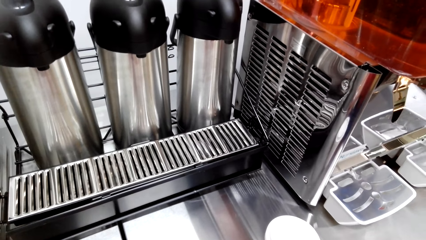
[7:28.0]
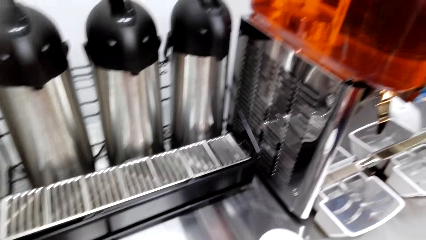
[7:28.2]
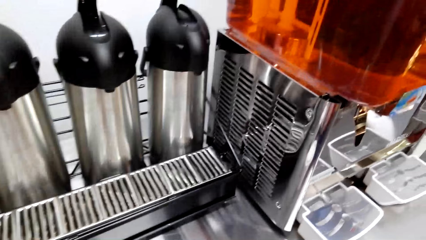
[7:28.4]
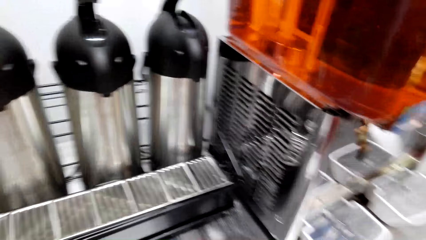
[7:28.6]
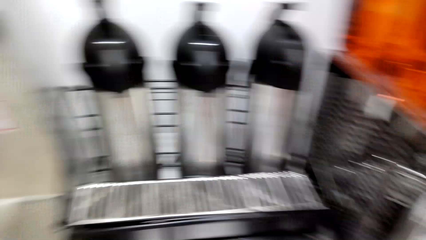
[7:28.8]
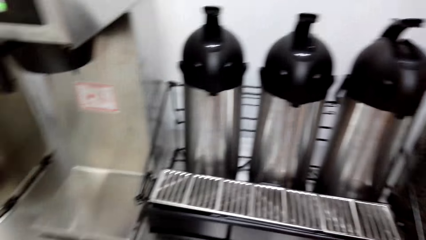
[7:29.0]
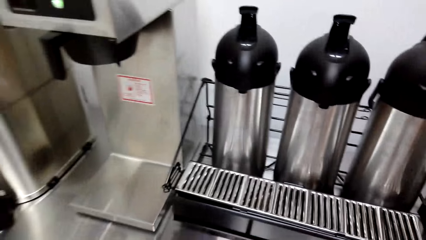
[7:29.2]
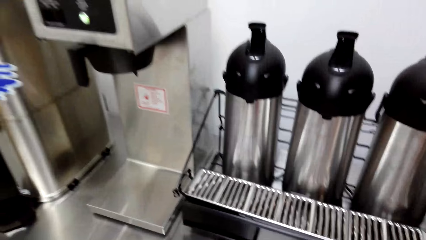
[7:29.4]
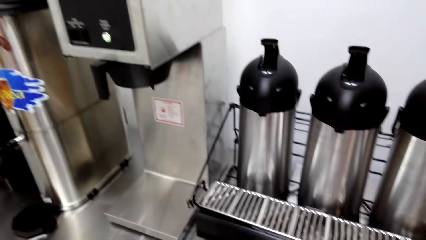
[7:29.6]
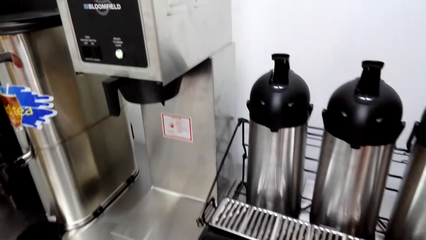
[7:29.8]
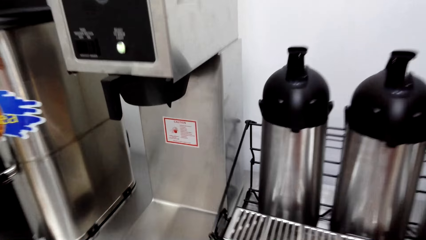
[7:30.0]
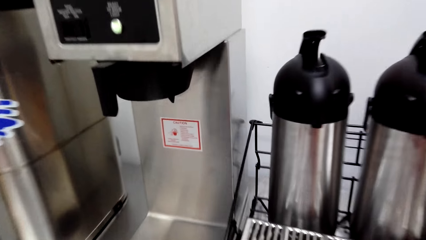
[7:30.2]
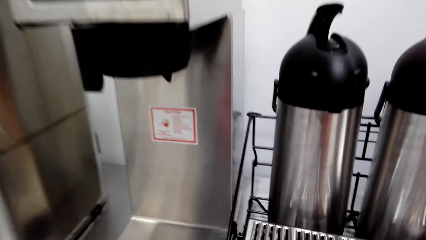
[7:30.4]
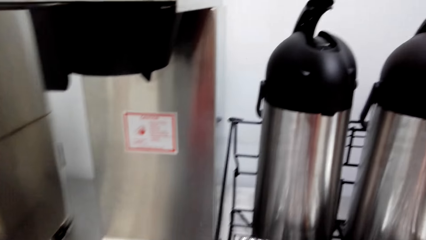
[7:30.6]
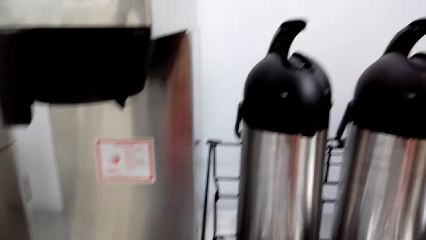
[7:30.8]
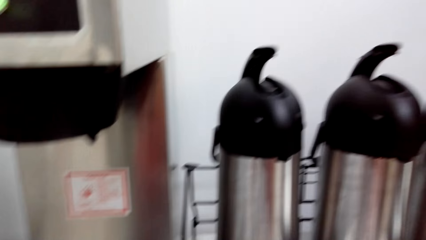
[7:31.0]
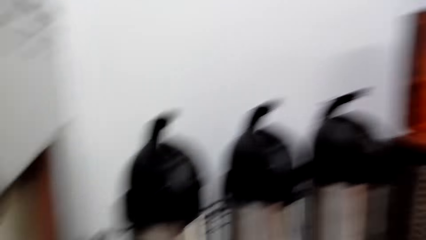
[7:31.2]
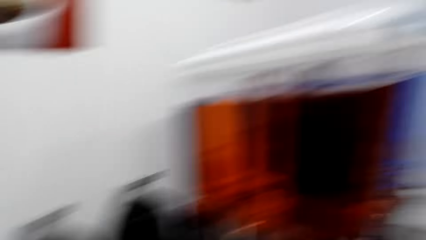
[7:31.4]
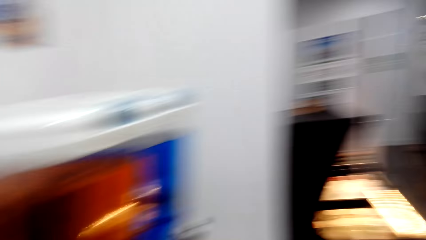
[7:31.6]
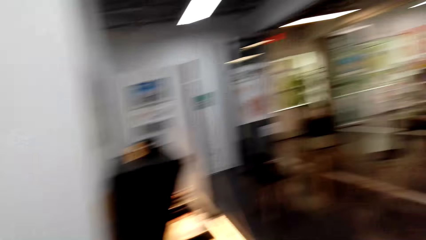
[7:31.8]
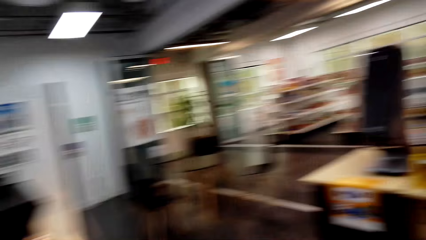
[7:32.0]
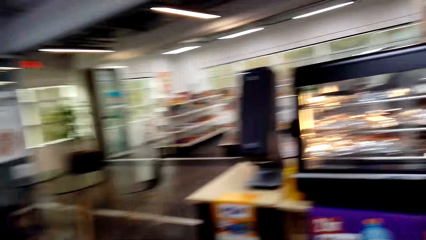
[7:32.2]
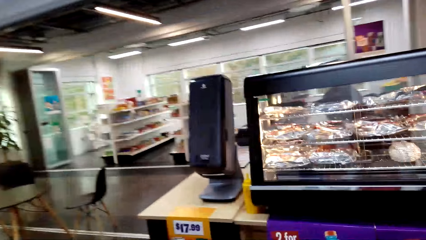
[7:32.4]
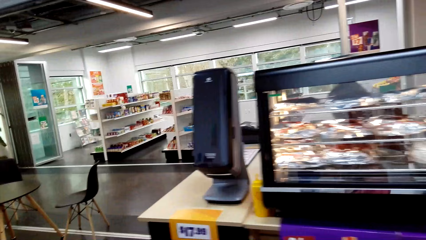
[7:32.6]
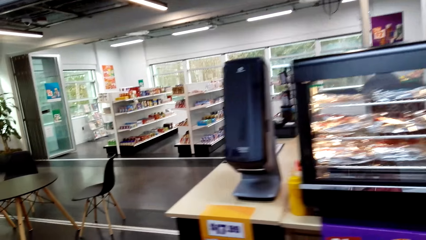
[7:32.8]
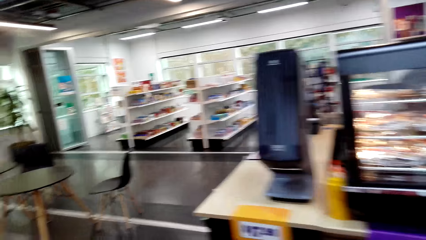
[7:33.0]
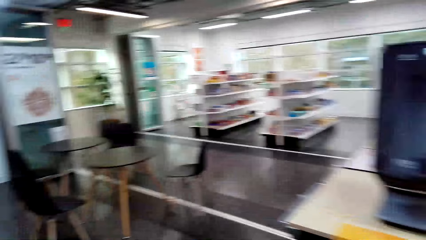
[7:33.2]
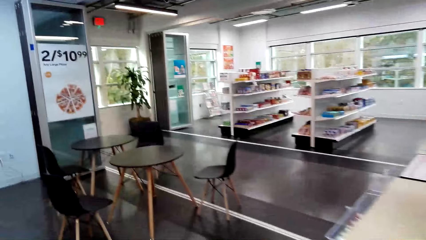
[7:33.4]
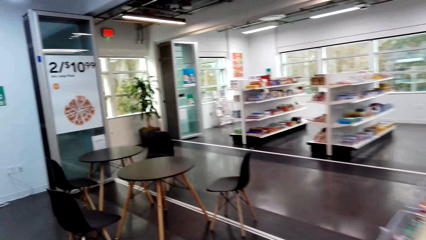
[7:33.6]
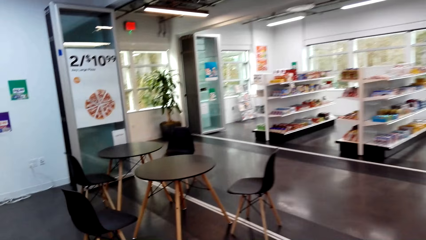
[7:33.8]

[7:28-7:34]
The camera wearer puts something on a dispenser. They walk to the table. They walk in a store.

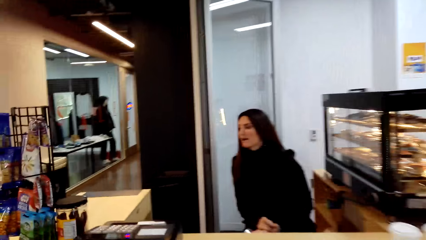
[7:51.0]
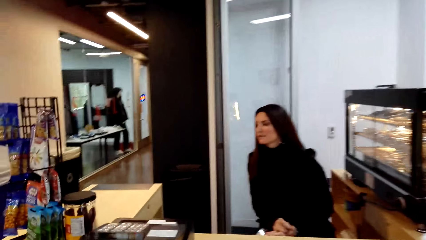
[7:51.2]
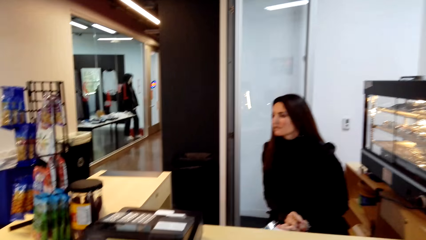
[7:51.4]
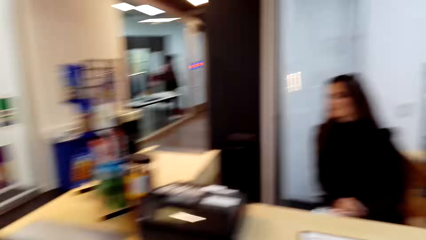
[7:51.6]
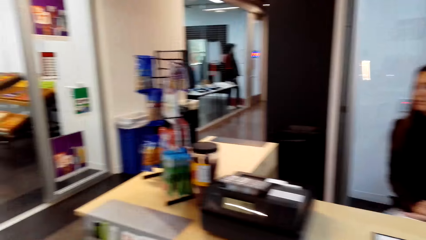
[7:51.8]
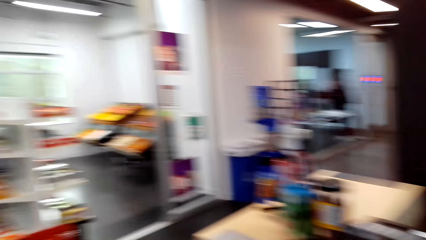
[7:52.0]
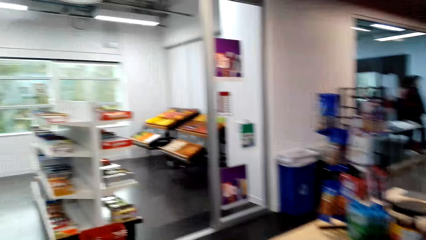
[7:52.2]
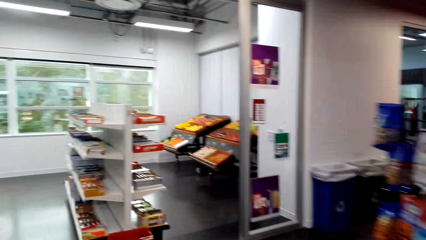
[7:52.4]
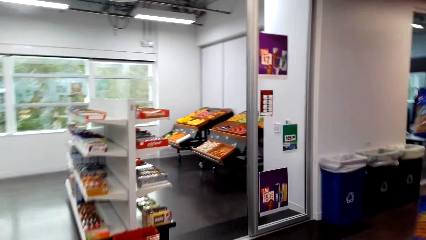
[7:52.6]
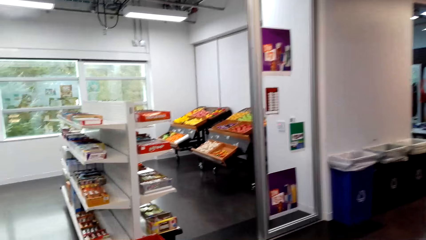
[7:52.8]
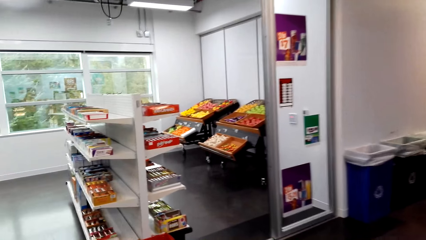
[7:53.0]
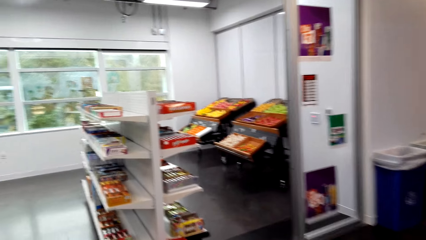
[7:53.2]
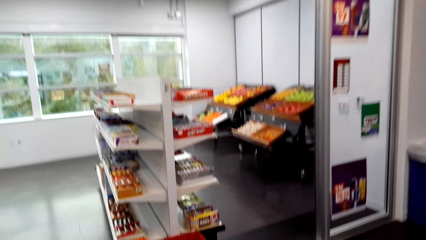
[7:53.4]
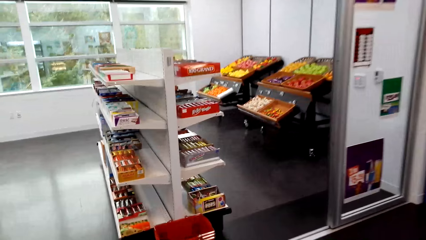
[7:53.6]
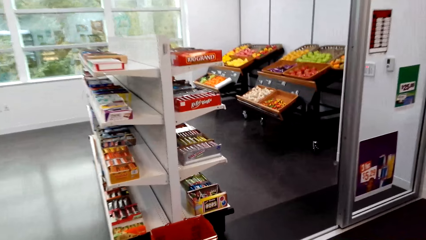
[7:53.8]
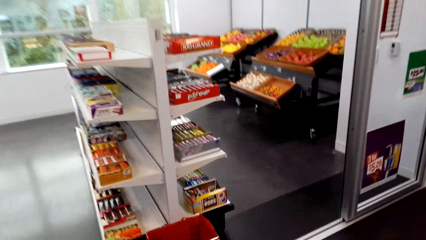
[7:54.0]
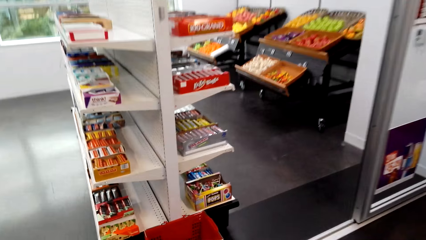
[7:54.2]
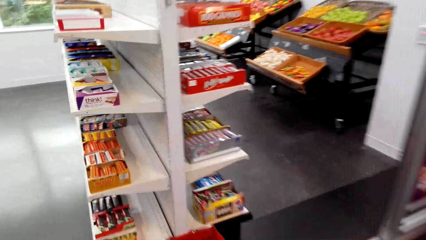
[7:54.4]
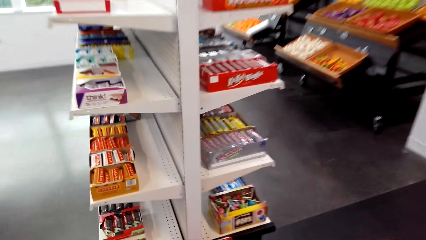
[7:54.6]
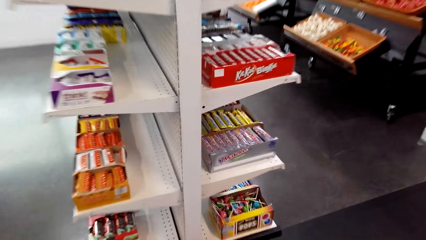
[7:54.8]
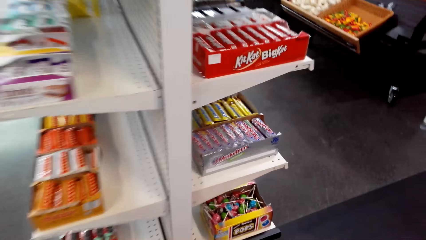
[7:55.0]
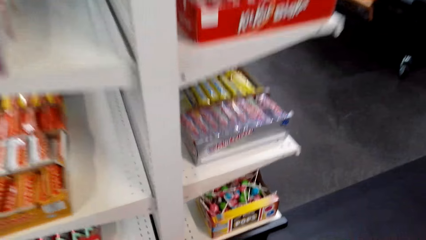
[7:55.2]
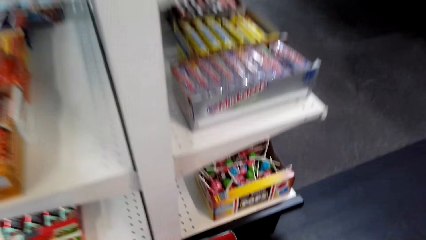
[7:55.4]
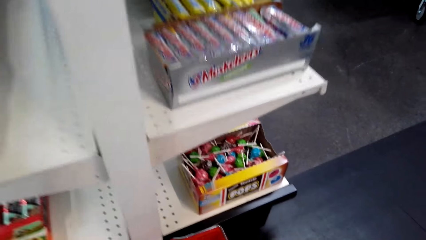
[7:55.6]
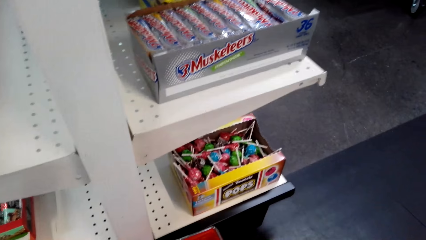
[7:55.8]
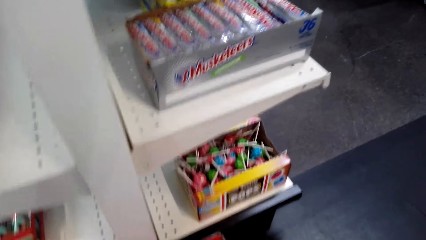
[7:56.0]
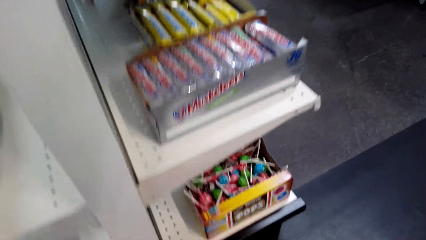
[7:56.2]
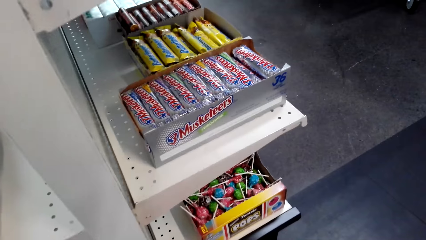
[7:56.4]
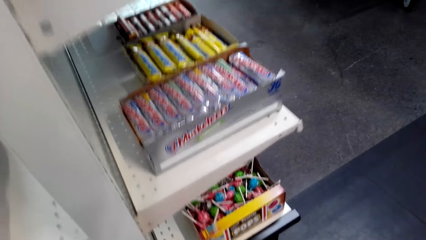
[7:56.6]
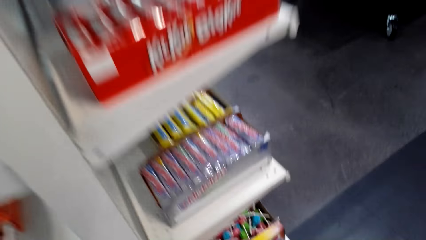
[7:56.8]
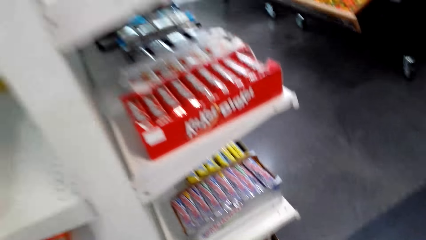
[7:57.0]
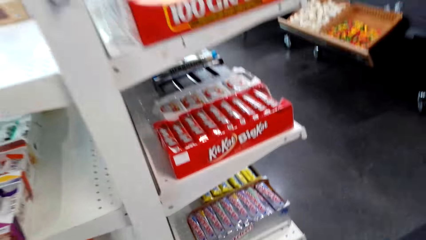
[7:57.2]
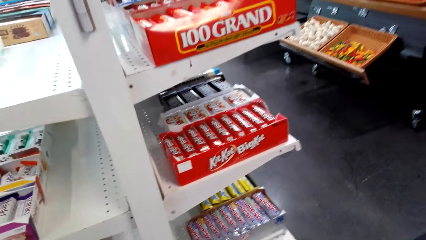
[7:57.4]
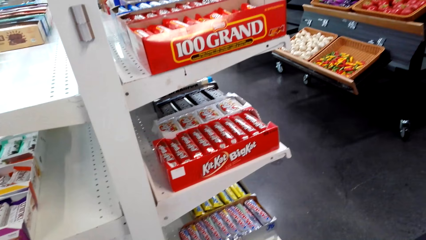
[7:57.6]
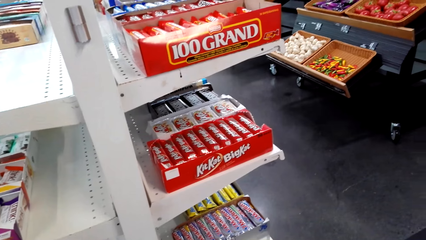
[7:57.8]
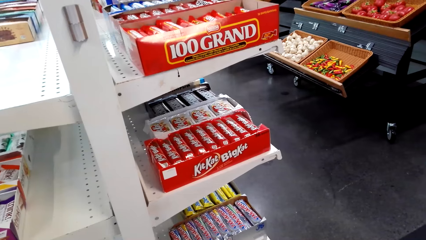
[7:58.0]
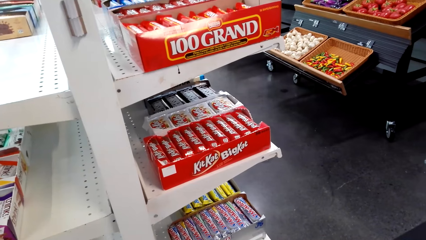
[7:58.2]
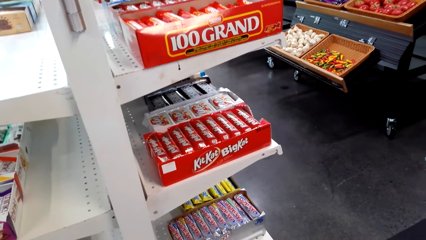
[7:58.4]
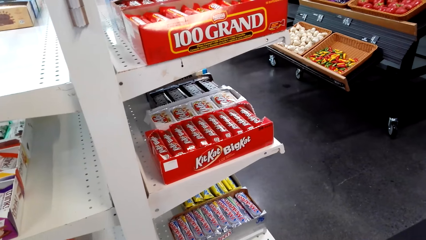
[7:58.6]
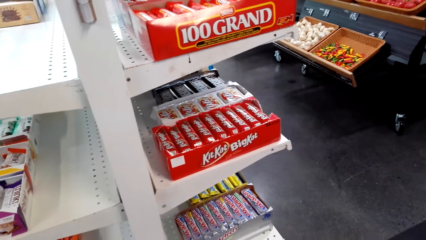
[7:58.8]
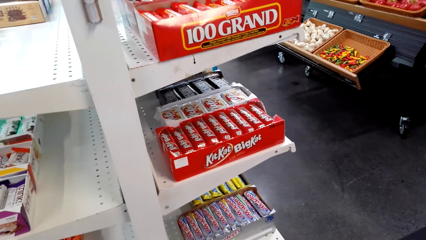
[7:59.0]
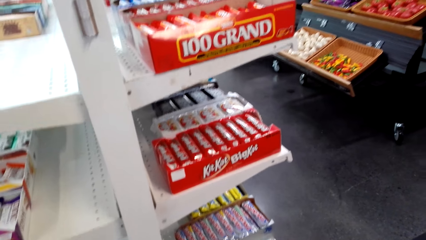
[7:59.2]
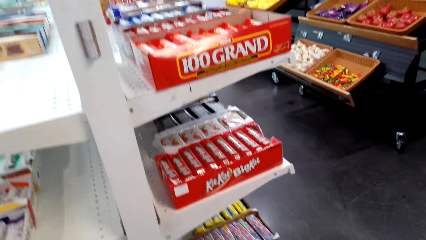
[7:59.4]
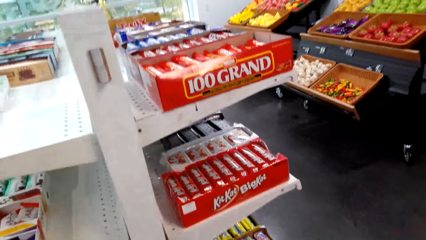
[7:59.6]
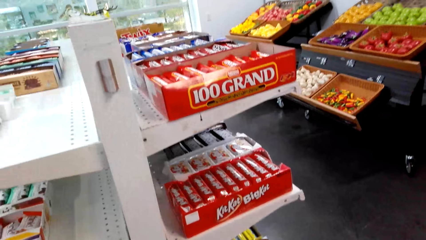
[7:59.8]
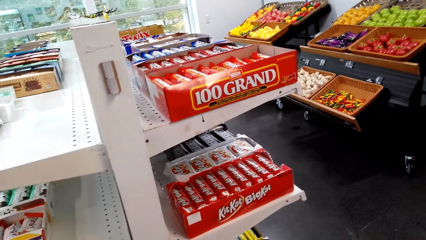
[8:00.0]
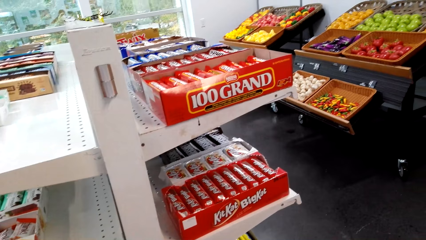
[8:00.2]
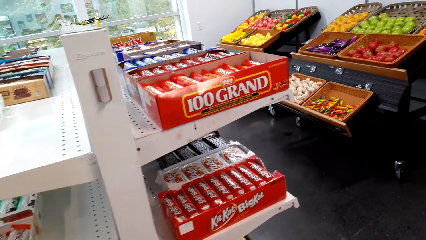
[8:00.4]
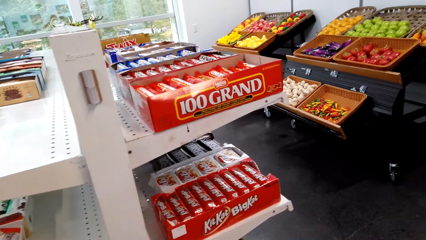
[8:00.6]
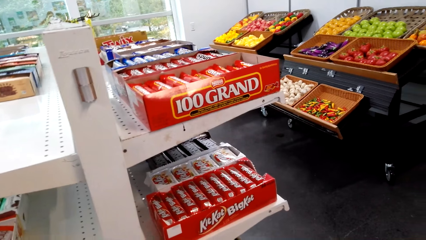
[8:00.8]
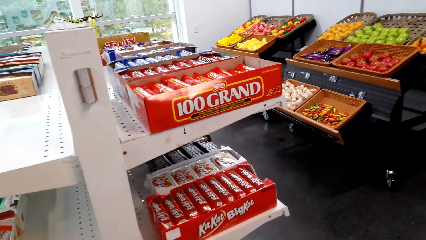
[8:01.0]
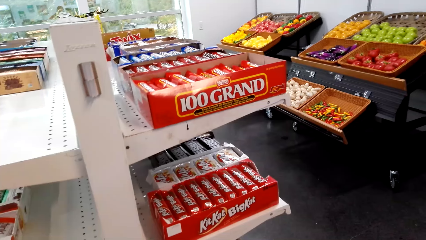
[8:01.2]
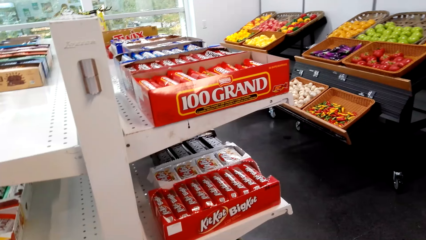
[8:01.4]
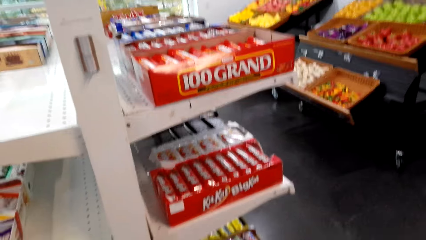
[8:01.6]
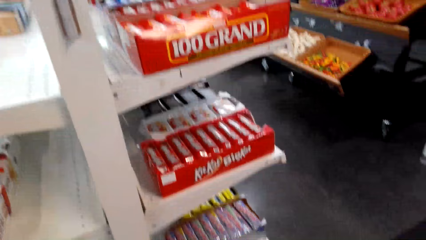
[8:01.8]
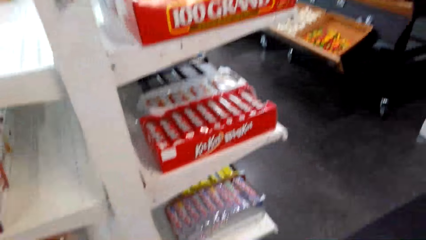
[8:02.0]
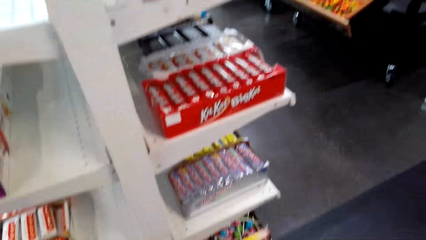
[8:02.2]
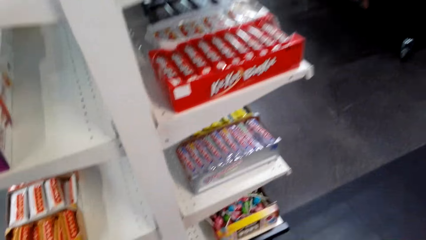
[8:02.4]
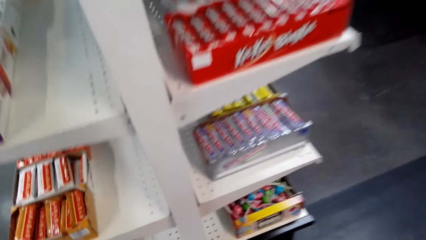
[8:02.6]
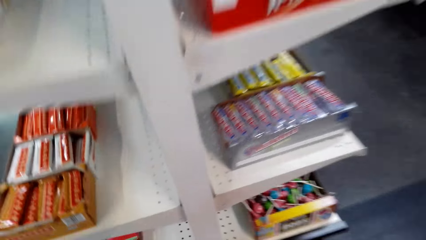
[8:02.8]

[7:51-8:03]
The camera wearer walks to a lady. They walk to the shelf. They speak to the lady. They walk in the store. They pick up a shopping tray. They stop at a shelf.
